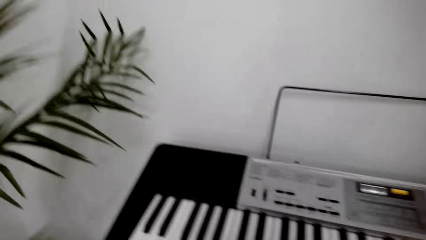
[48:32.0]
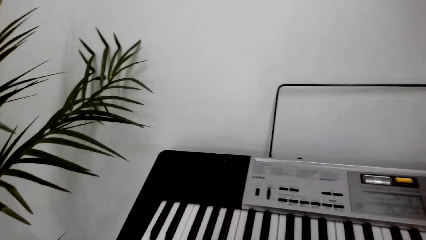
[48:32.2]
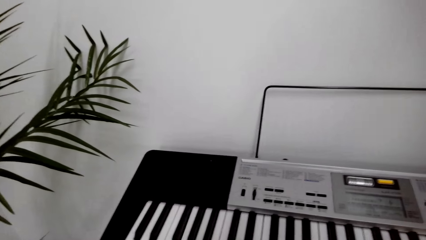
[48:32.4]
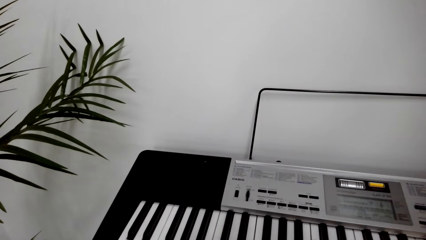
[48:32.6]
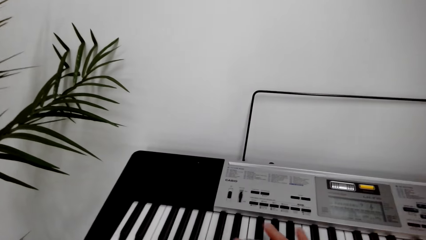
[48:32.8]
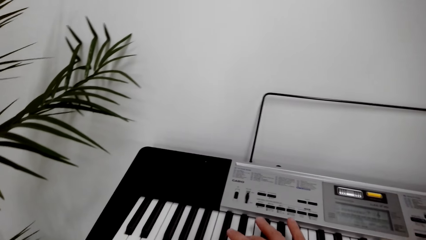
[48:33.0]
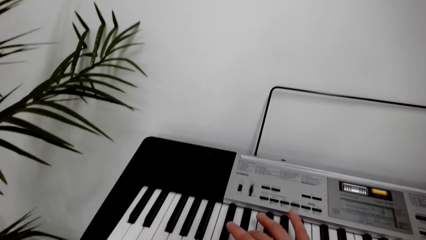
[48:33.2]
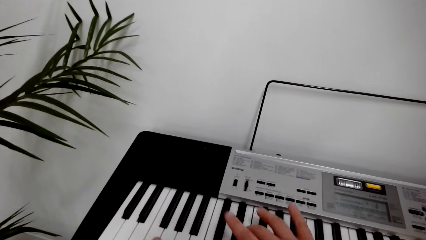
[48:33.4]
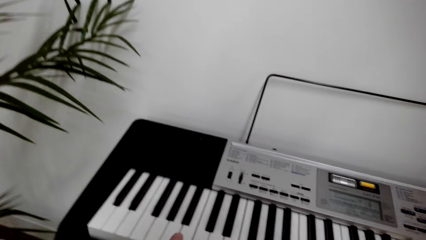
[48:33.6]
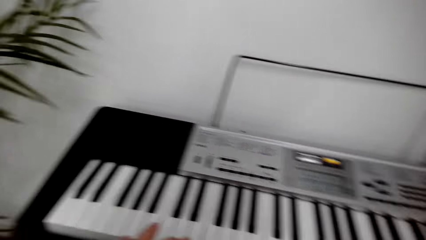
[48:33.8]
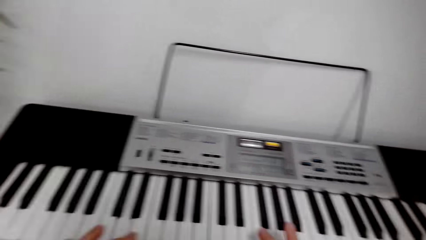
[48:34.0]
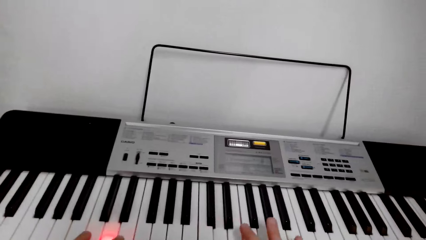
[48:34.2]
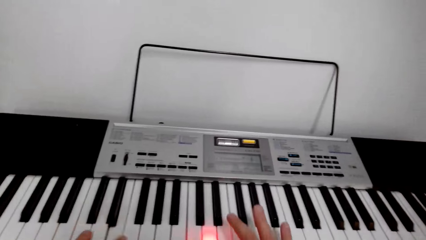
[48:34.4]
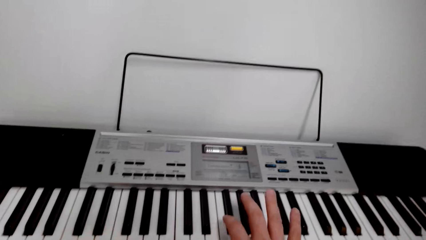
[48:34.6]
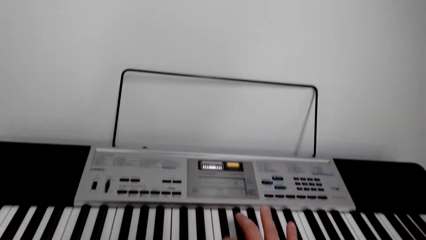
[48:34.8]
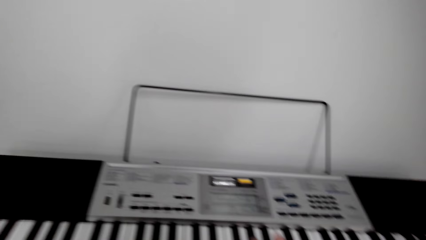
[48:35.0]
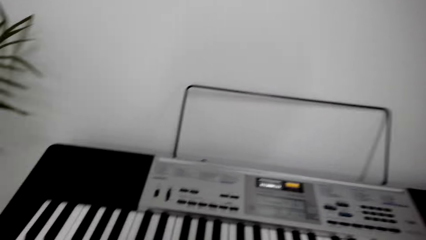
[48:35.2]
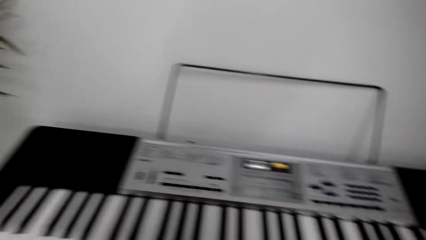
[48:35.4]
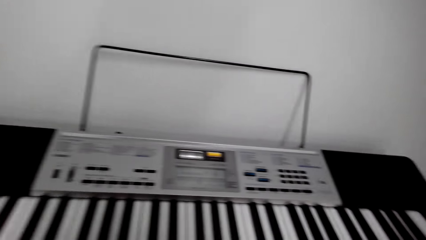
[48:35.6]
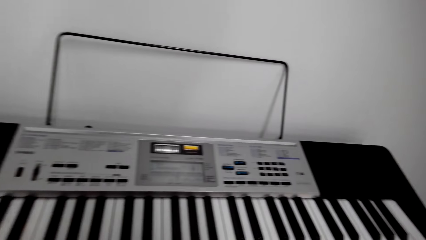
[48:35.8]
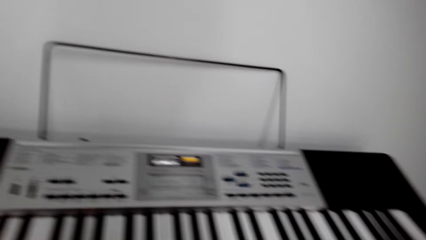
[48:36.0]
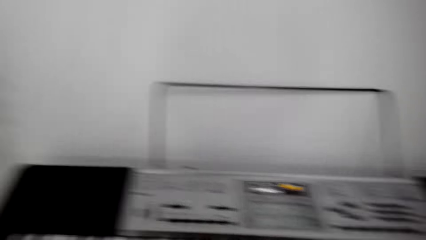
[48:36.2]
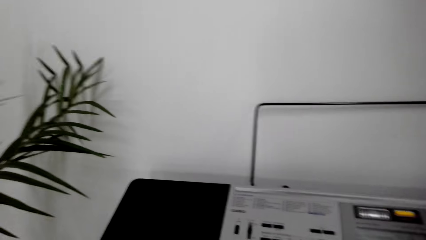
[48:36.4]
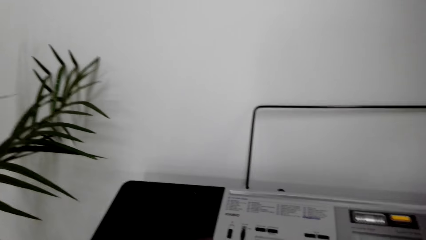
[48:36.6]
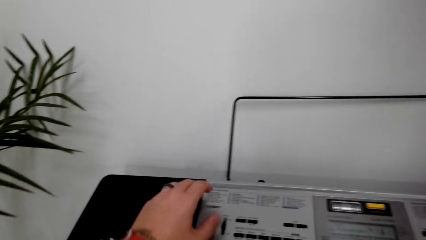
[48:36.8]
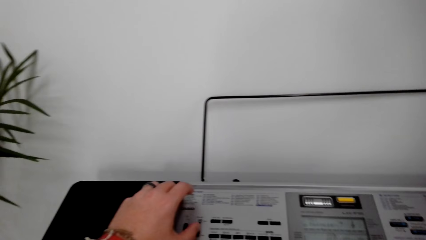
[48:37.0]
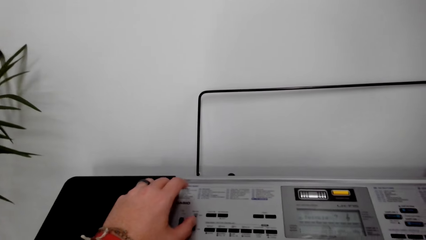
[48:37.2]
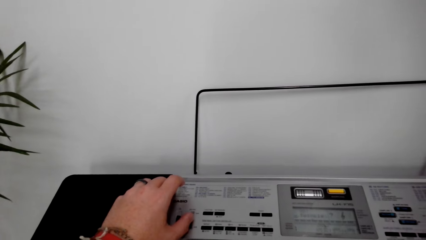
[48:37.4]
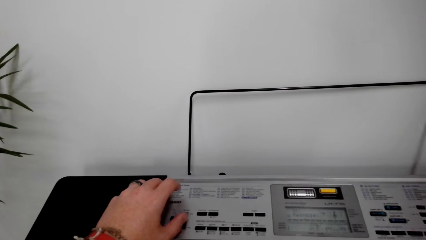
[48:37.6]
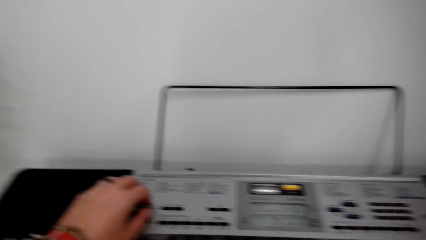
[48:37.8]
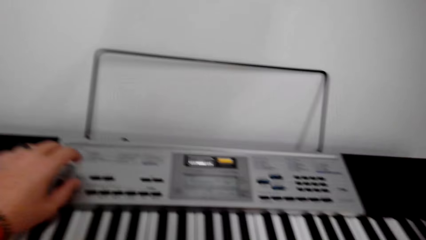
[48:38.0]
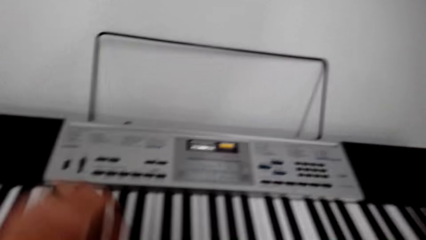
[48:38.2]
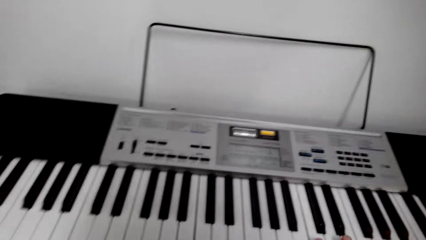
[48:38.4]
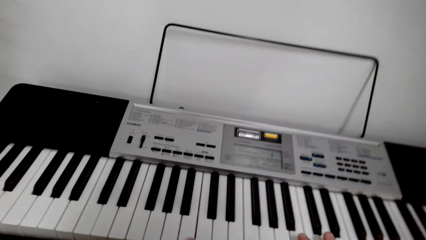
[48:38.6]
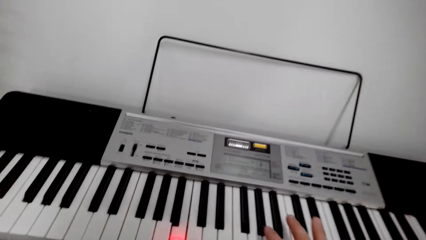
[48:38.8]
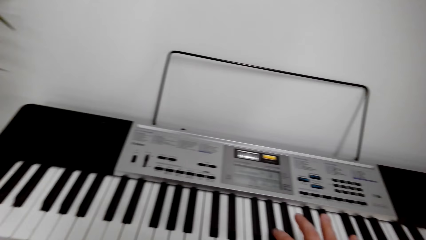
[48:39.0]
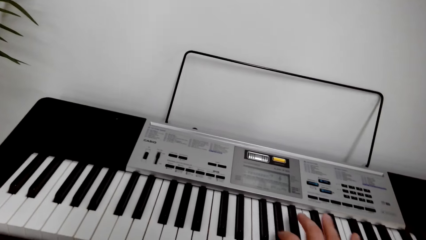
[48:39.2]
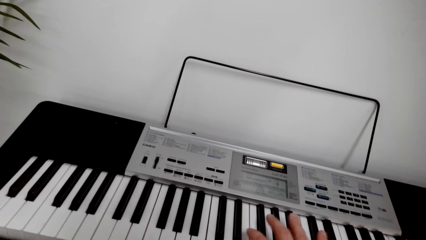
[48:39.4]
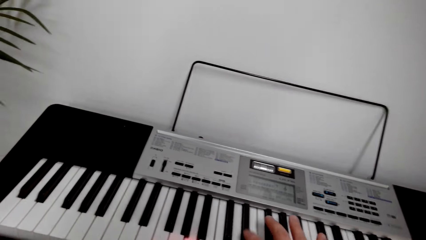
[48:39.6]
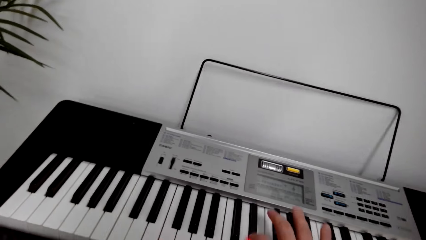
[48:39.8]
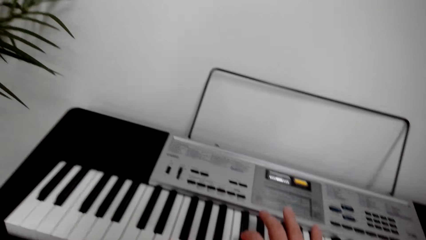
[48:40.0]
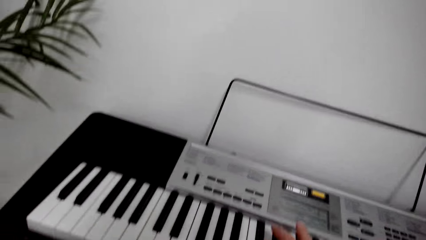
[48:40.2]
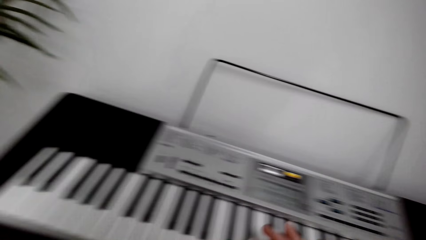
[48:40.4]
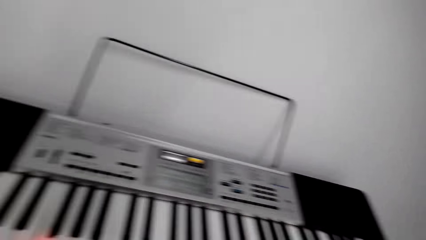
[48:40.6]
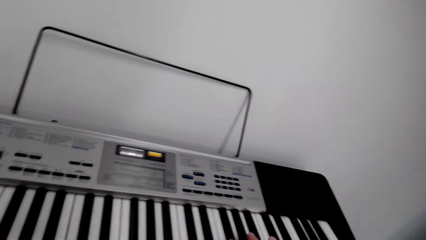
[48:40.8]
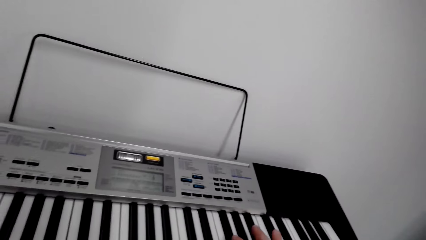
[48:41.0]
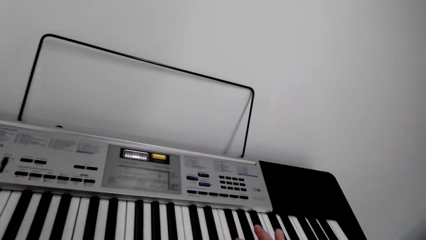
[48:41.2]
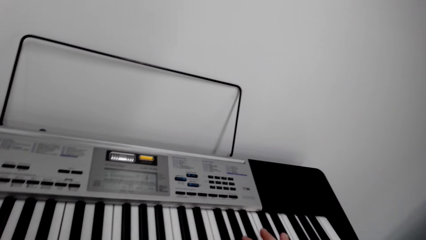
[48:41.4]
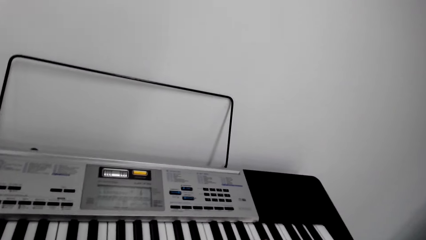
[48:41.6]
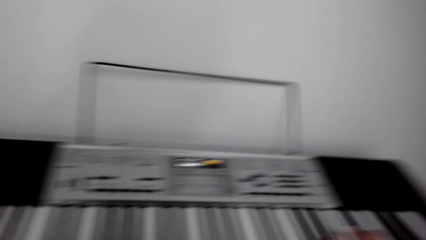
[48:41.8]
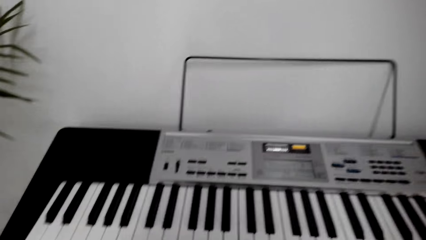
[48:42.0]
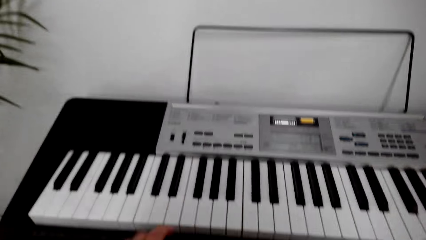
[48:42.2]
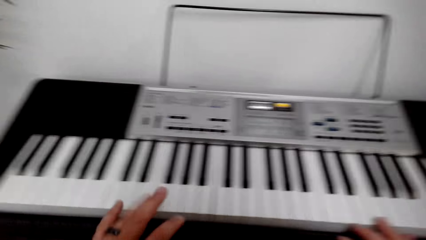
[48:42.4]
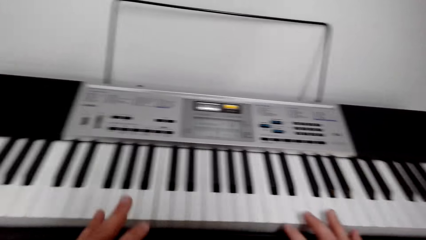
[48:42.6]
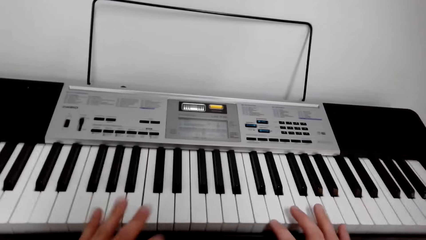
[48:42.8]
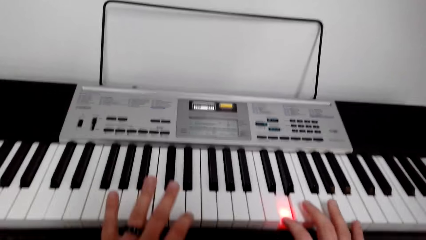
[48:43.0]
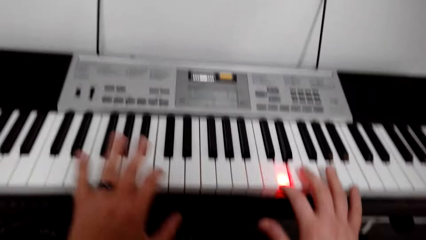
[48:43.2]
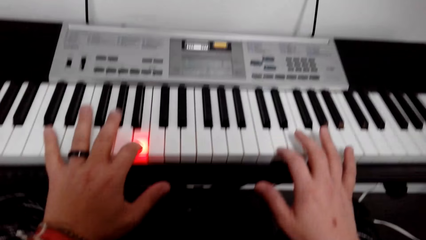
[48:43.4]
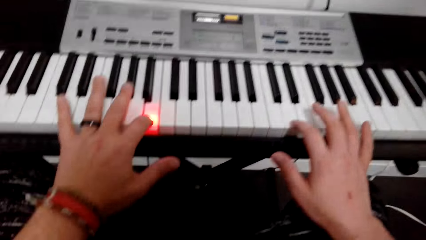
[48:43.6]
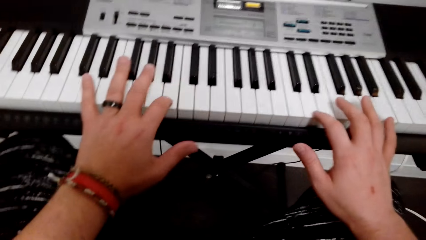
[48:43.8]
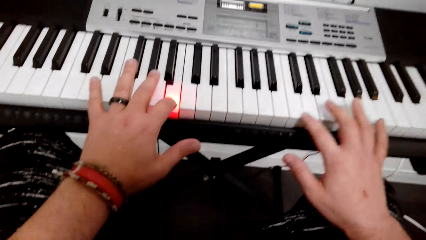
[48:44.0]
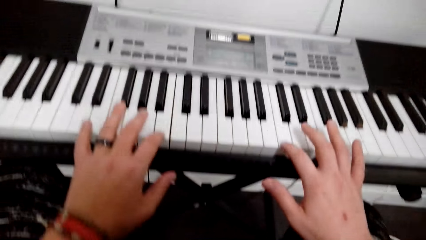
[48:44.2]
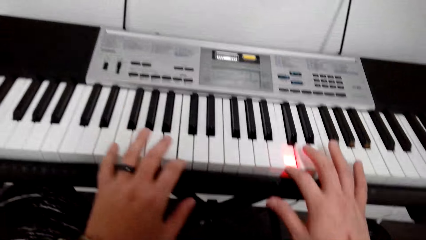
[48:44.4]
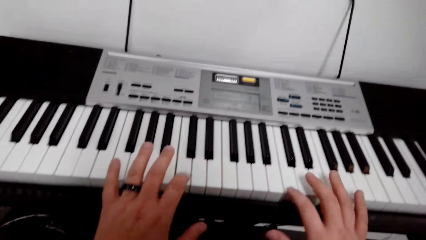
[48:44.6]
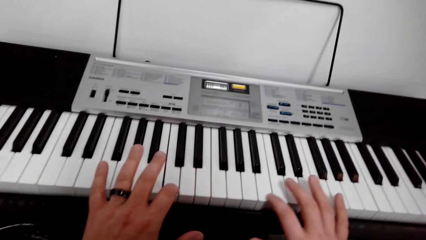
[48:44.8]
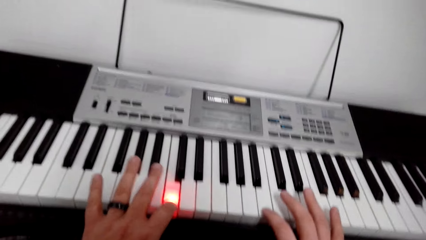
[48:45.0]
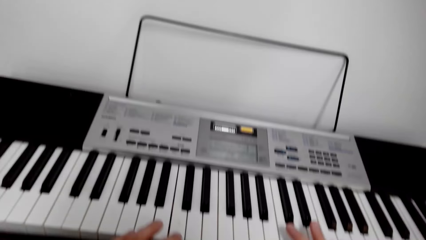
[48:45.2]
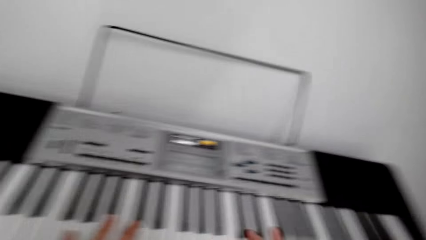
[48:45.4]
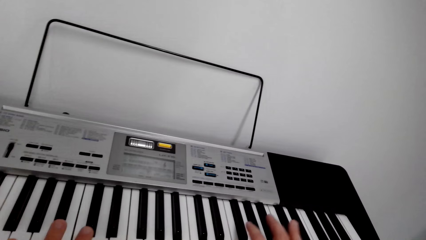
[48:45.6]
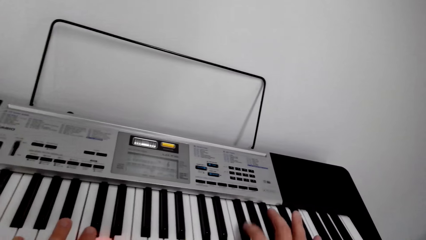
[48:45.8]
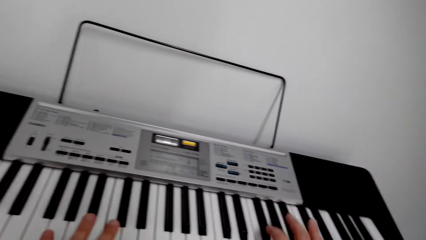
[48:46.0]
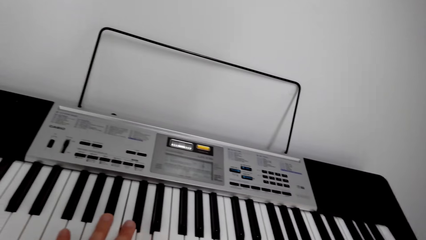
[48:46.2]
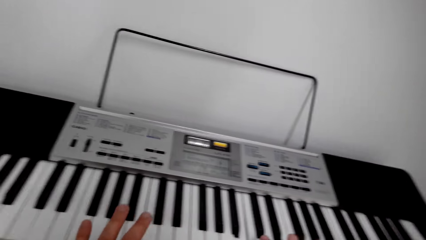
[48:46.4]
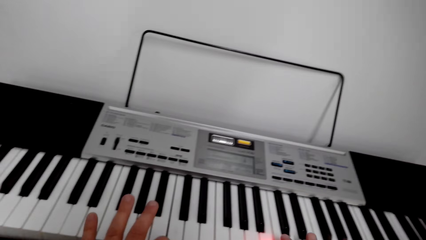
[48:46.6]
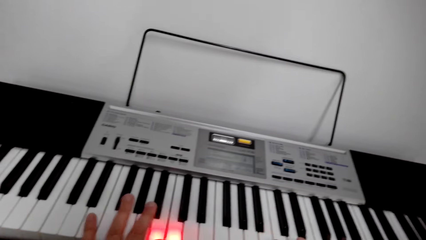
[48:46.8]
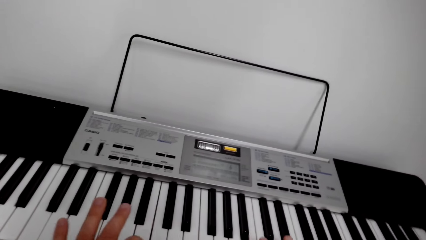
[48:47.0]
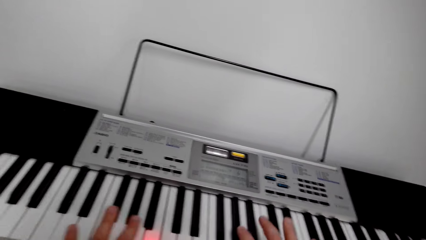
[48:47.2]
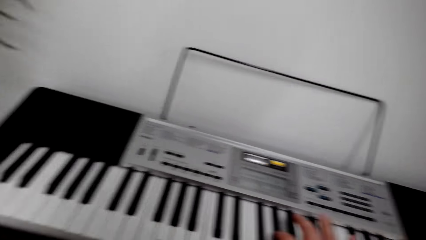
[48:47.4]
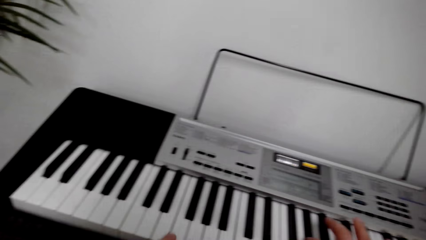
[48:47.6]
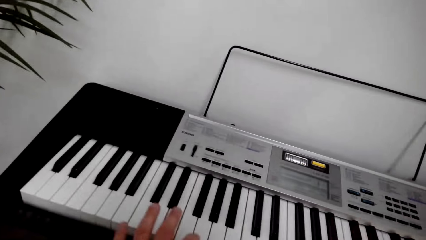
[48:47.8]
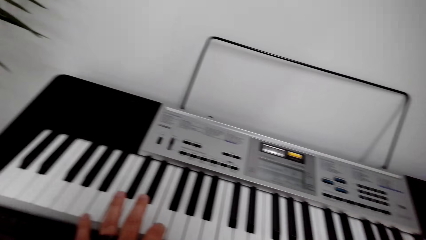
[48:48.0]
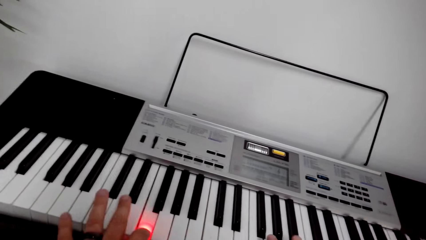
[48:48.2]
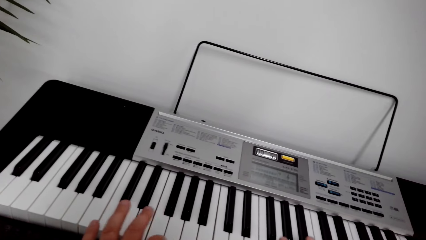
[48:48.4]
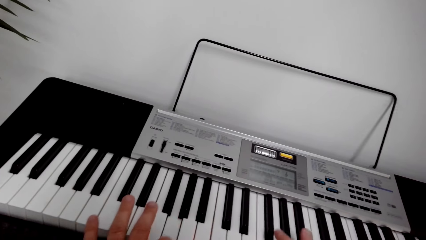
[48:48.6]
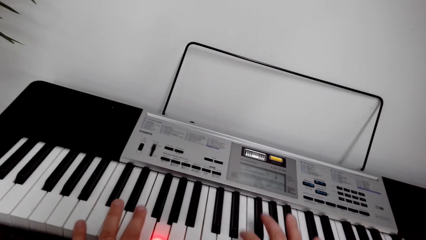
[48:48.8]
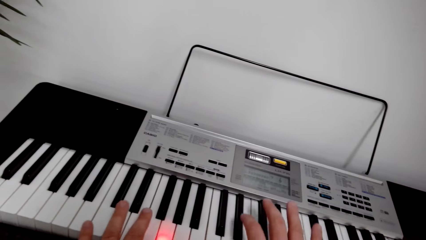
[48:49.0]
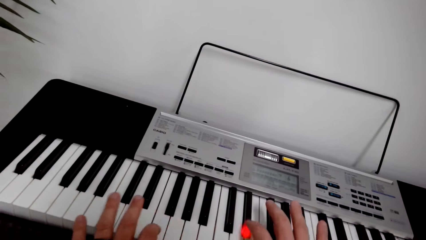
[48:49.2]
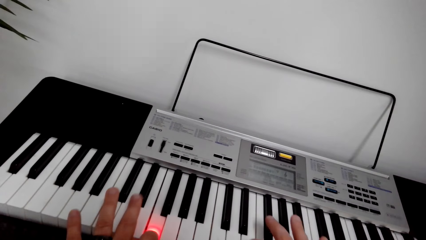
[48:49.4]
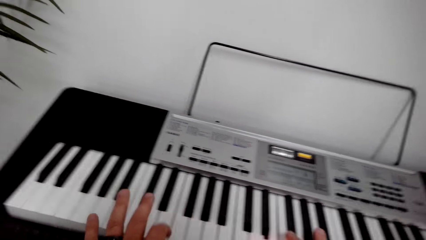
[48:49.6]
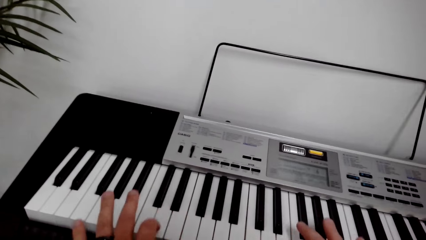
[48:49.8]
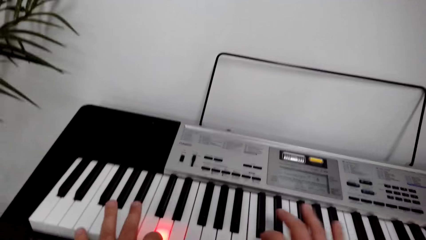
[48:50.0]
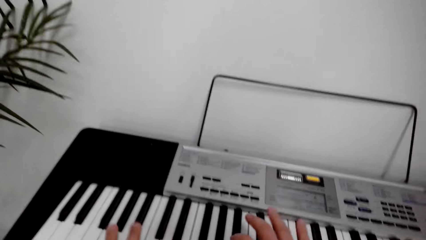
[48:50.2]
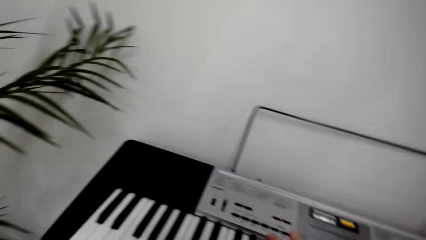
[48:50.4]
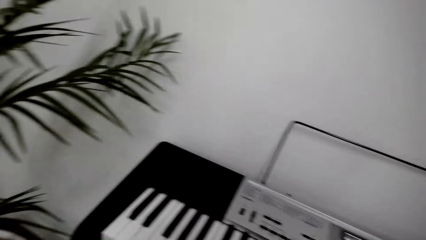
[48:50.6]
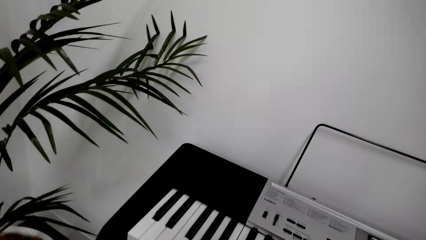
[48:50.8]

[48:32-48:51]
The camera wearer adjusts keys on the piano. They press a button on the piano. They play the piano.
